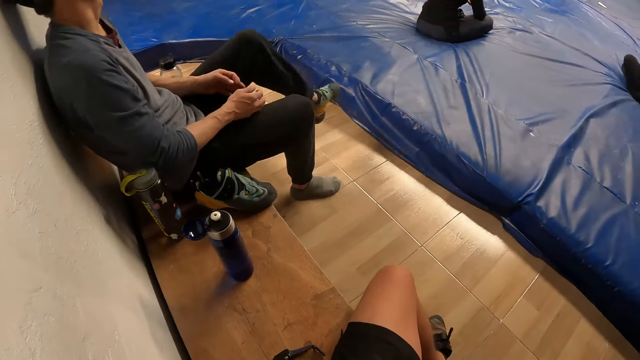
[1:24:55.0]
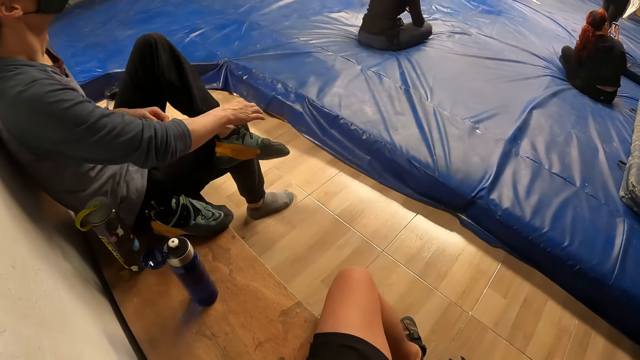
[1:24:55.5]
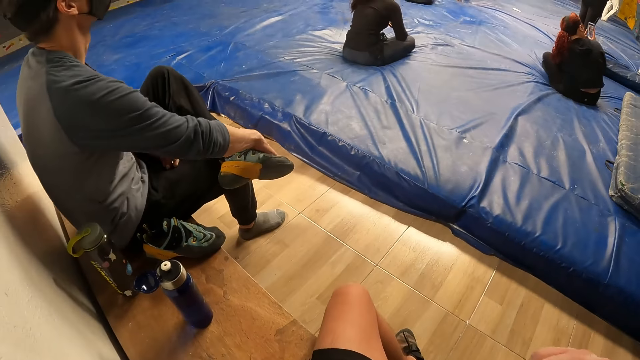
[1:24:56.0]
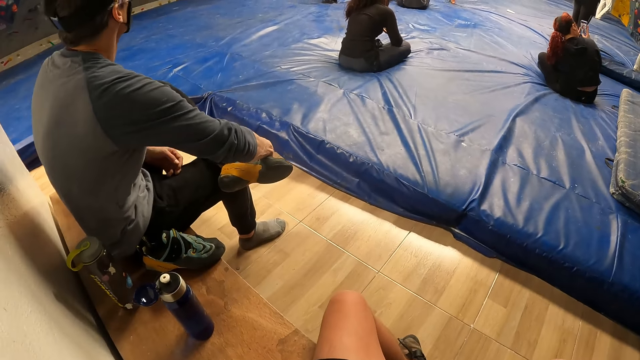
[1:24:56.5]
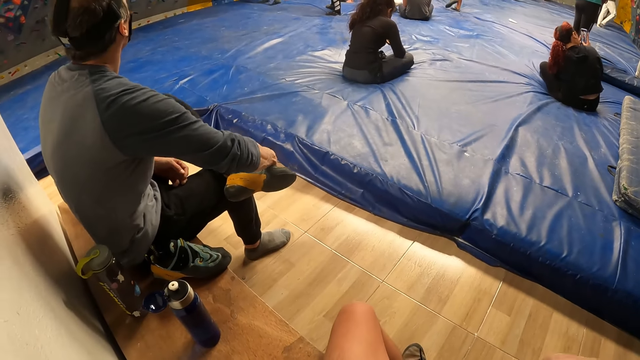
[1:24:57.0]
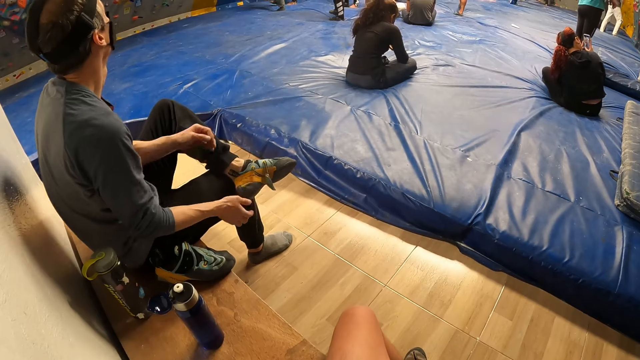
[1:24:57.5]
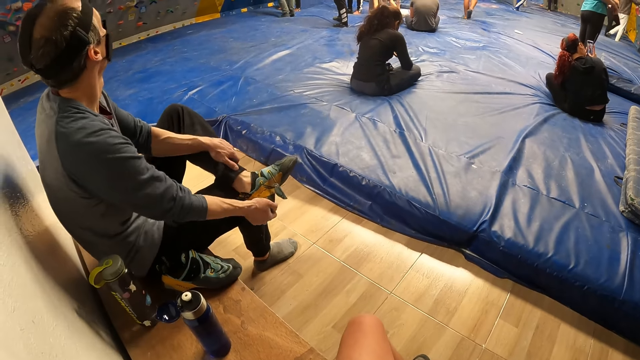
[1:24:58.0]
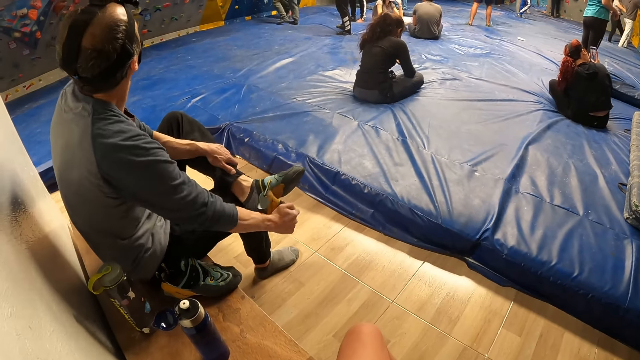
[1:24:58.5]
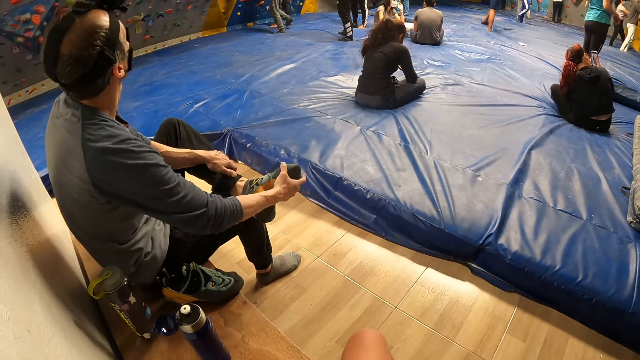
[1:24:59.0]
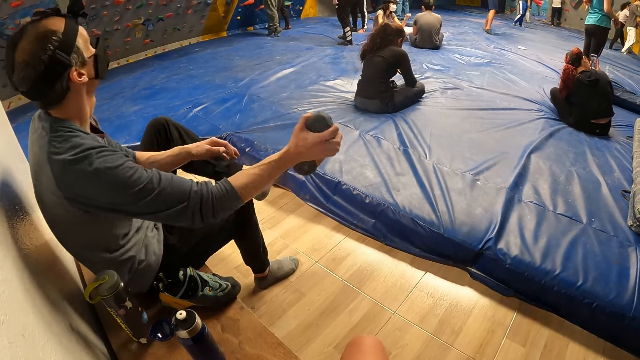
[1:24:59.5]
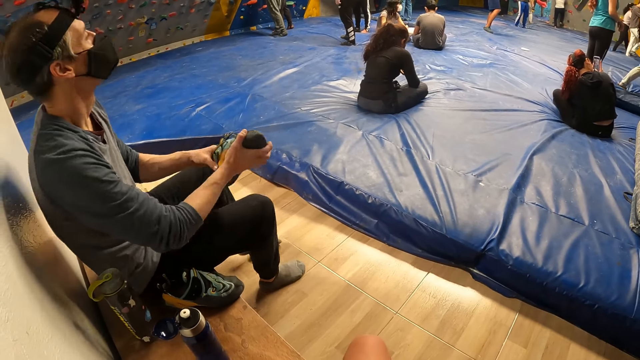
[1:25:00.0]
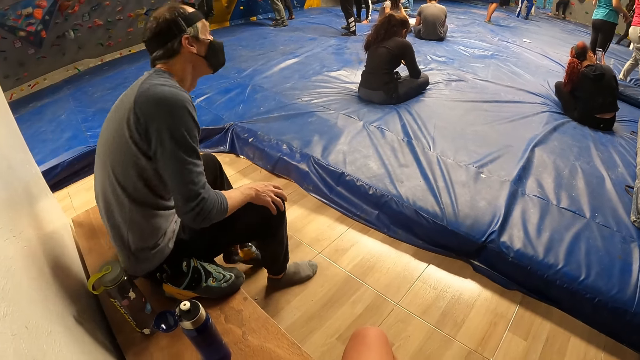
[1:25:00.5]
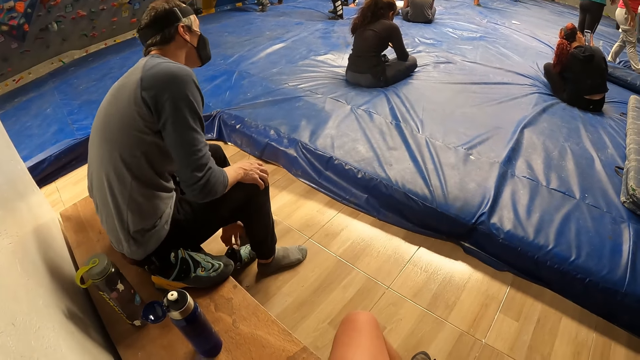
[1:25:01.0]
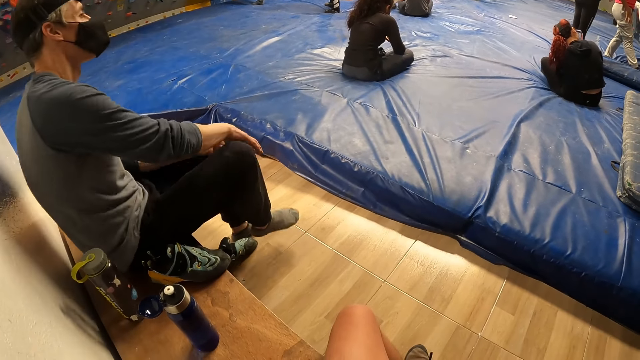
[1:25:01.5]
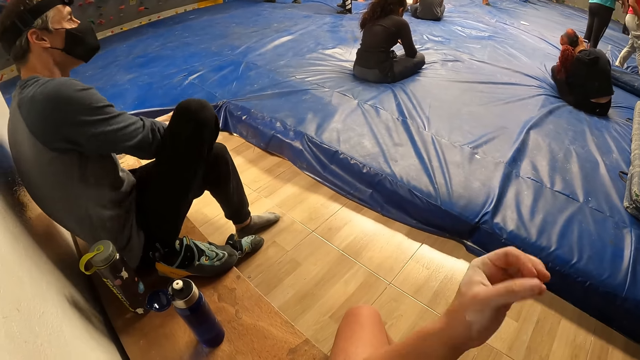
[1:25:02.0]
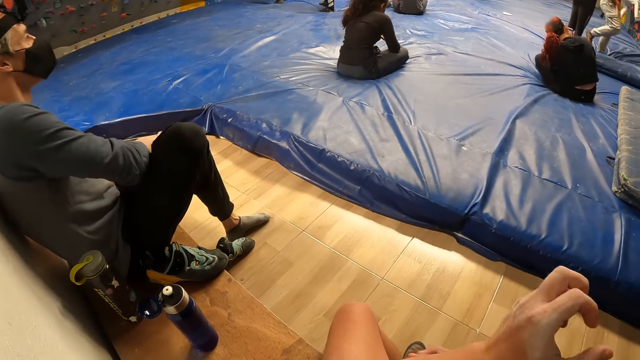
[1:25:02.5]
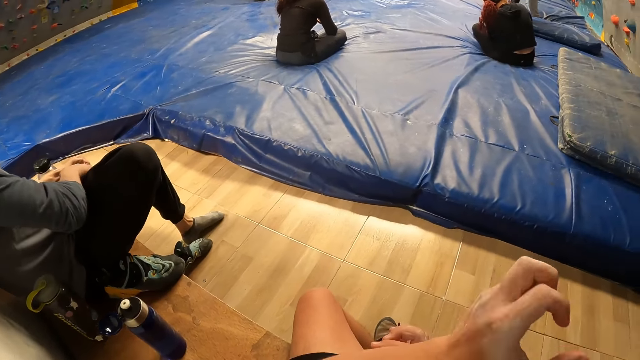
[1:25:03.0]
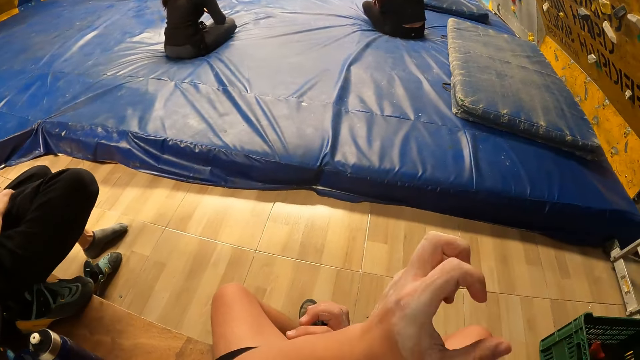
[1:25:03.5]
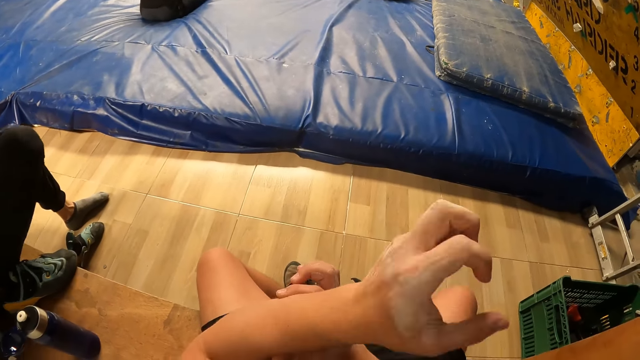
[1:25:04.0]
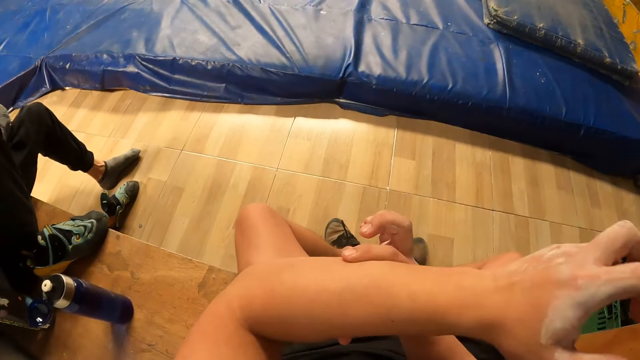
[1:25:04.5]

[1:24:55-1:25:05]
The camera wearer bends down. The man takes off his left shoe with his right hand. The camera wearer looks around. The man passes the shoe to his left hand with his right hand and drops the shoe on the floor with his left hand. The camera wearer lifts hands. He massages his left hand with his right hand. He looks at his hands.

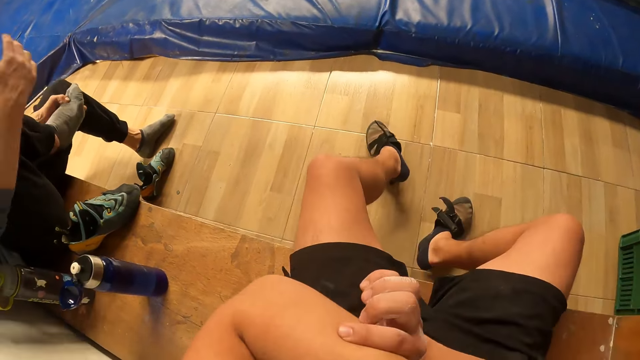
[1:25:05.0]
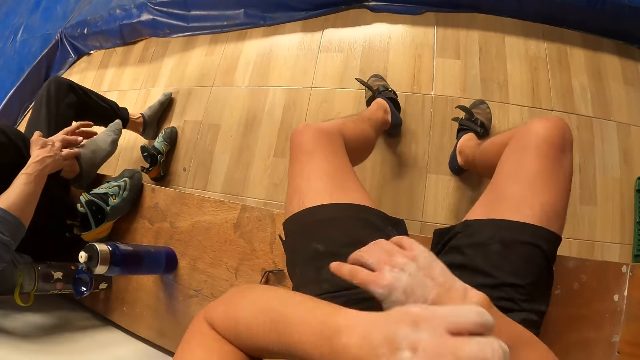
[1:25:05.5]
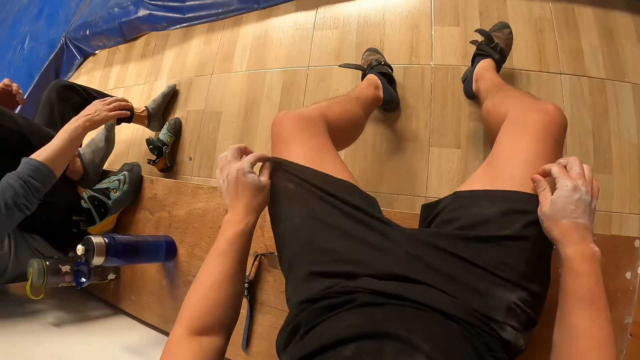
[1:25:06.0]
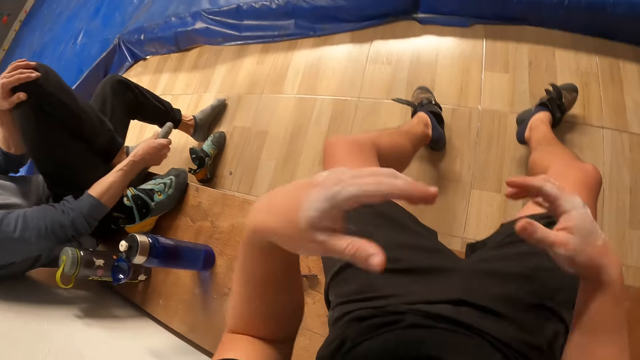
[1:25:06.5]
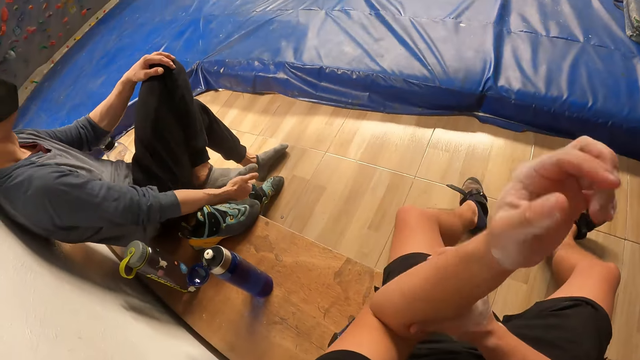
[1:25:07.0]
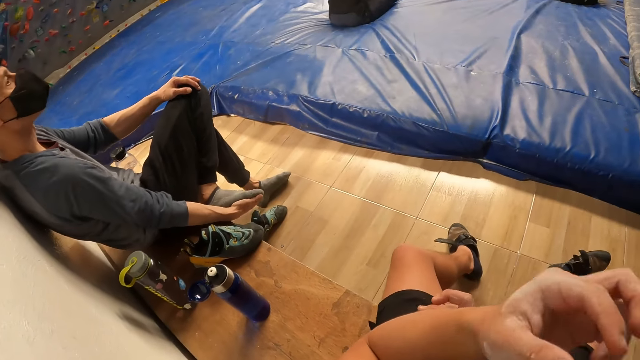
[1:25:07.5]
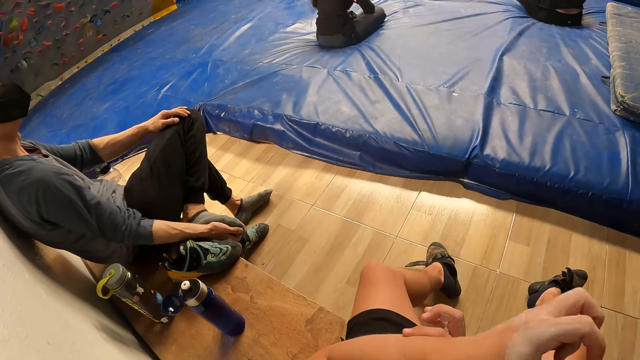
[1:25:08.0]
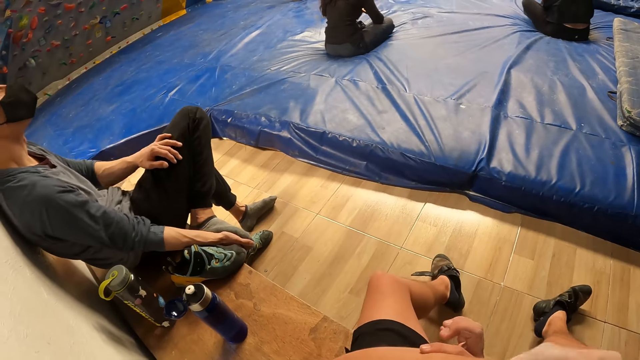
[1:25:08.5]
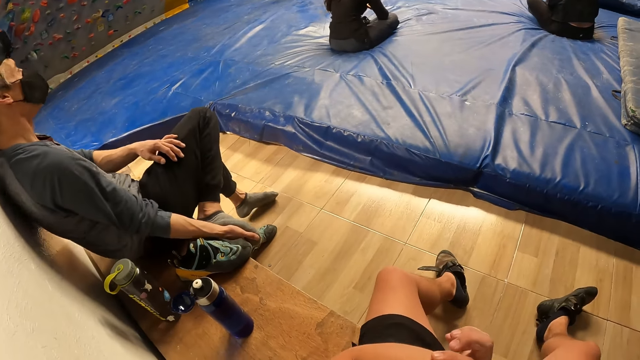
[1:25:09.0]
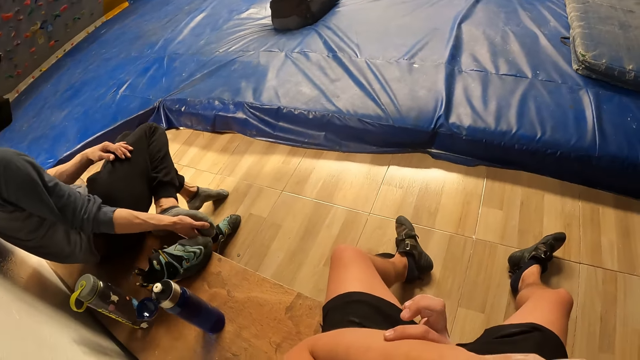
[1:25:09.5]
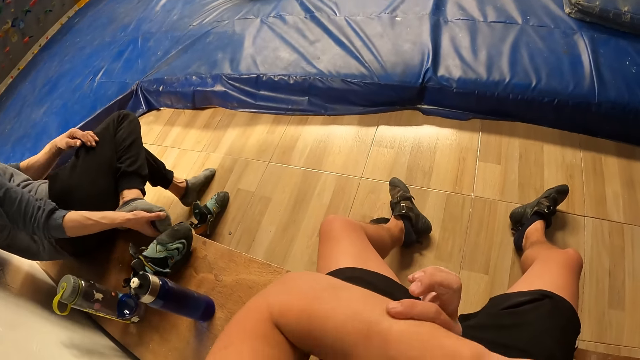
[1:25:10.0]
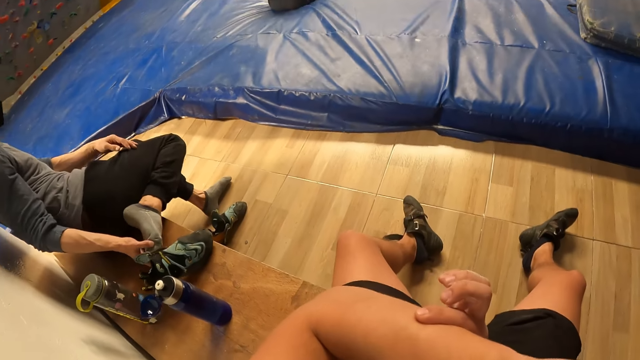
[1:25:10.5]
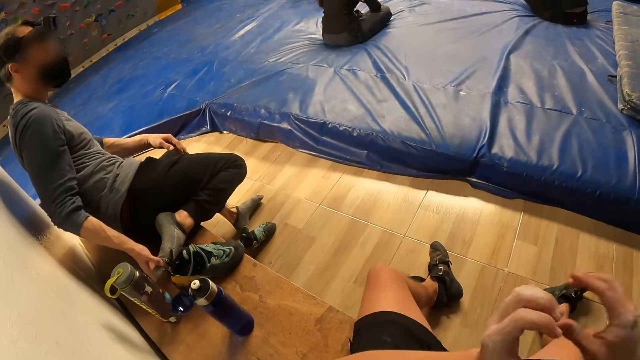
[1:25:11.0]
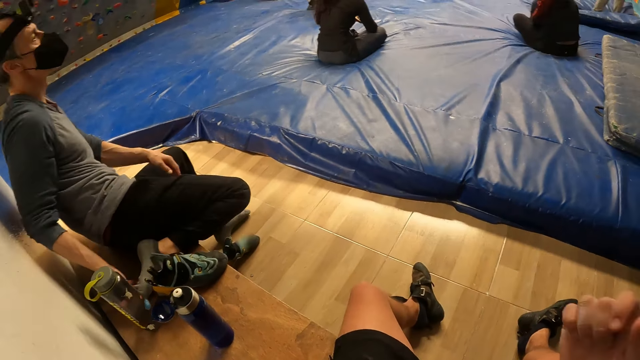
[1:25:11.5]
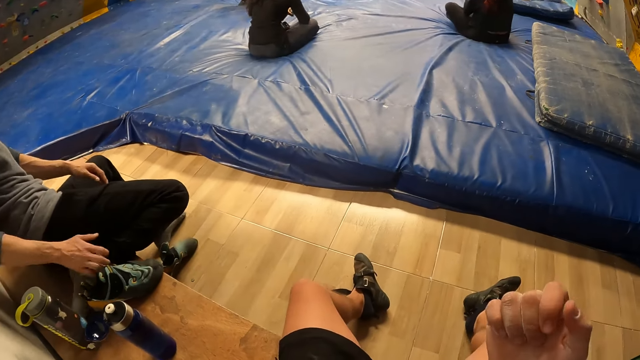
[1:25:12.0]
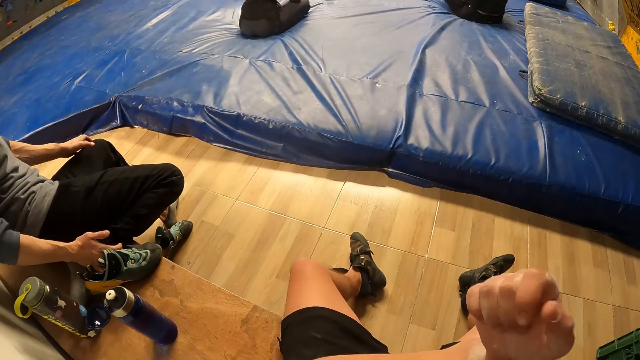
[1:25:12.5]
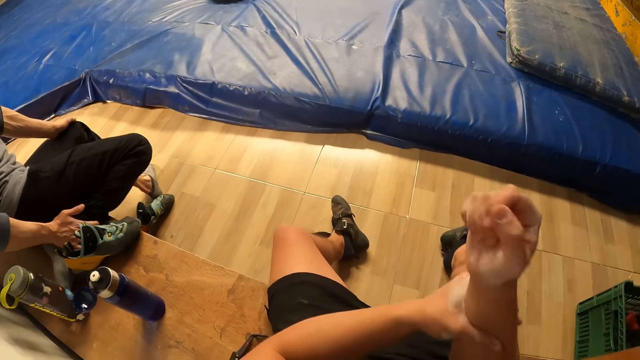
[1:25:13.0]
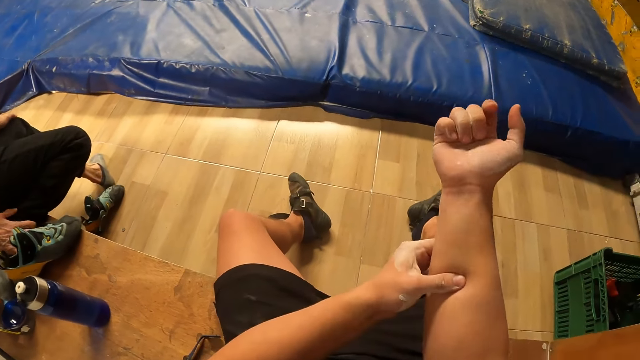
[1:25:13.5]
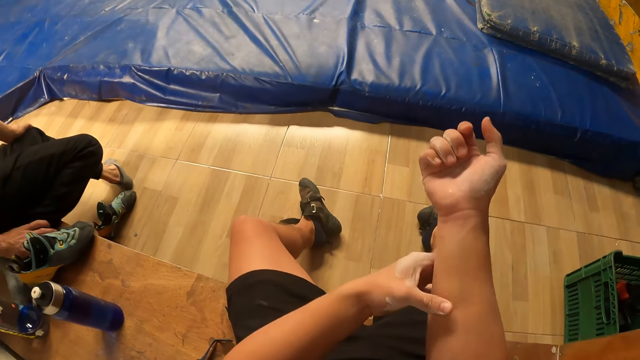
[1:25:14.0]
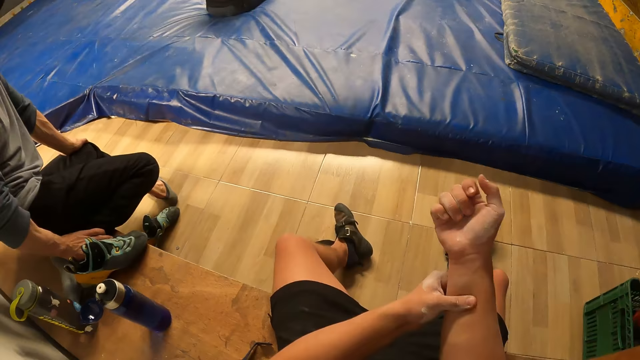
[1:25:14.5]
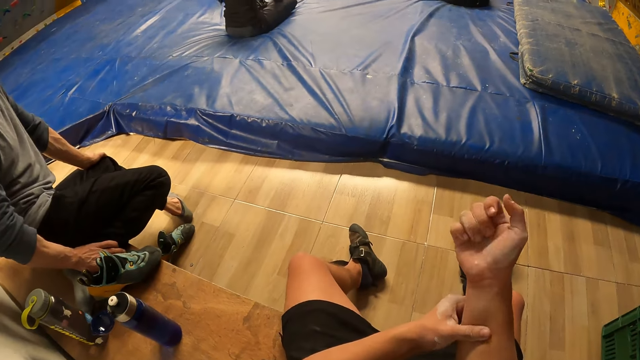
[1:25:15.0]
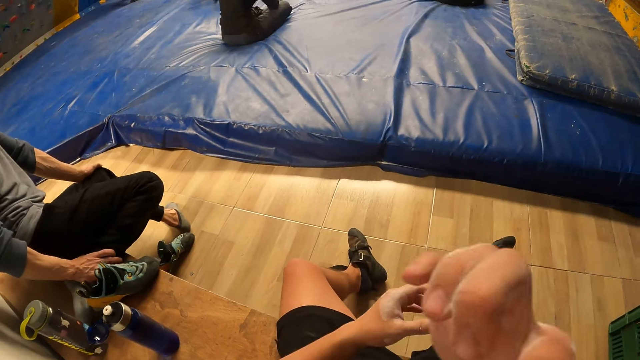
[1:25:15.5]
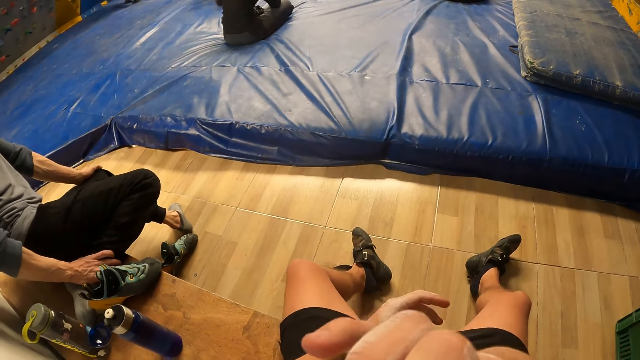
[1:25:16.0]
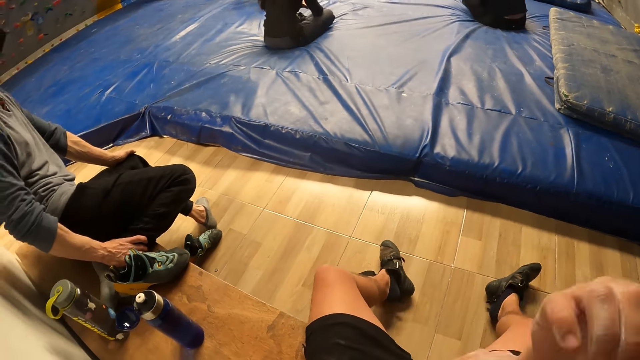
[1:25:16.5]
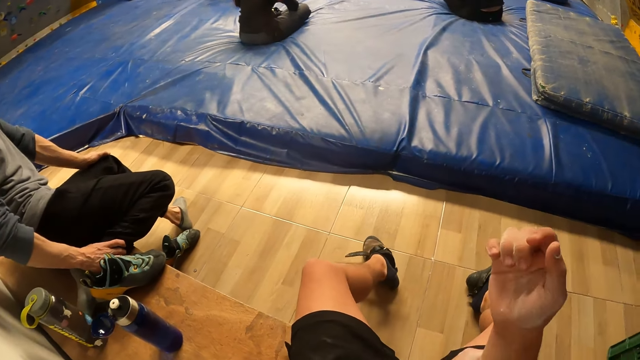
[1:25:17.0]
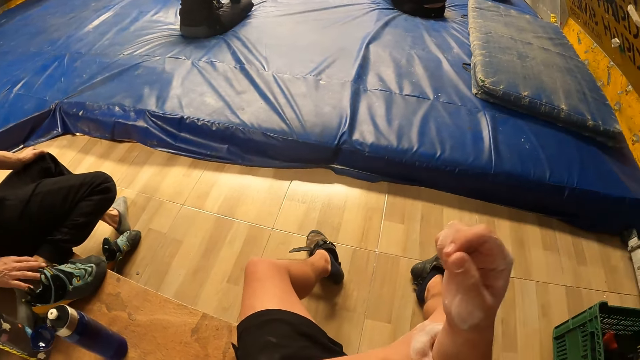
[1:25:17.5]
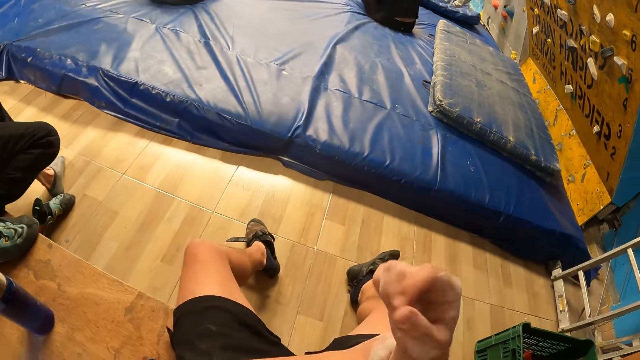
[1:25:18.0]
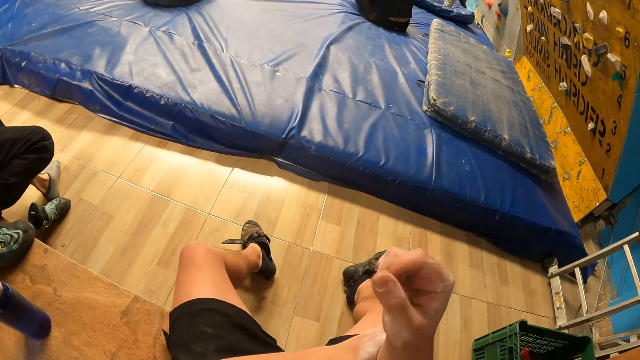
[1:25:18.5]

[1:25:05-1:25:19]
The camera wearer straightens legs. He adjusts his shorts with both hands. He raises hands. He massages his left hand with his right hand. He holds an elbow. He stretches a hand. He massages his right hand with his left hand. He holds the face. He lowers a hand. He stretches a hand.
